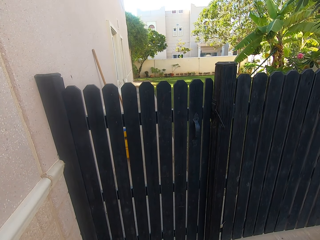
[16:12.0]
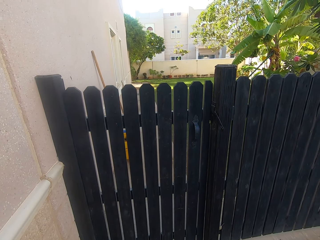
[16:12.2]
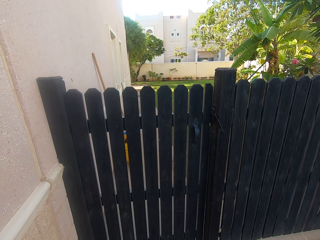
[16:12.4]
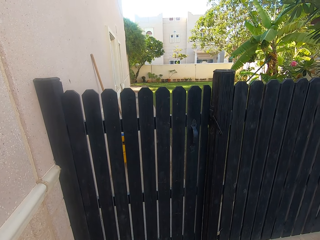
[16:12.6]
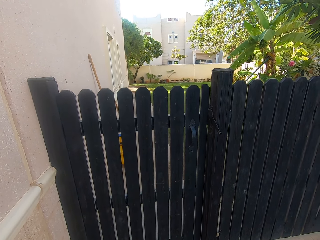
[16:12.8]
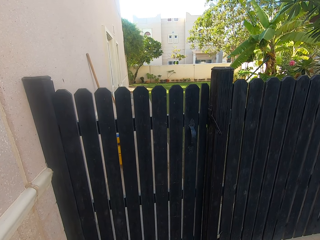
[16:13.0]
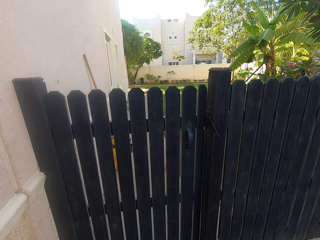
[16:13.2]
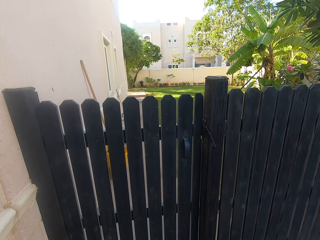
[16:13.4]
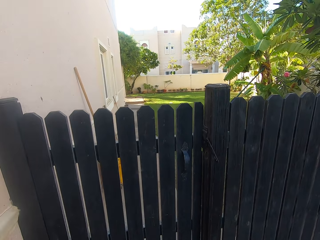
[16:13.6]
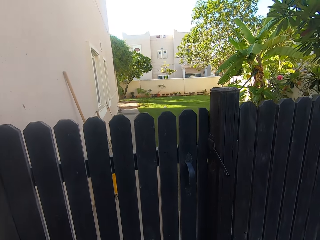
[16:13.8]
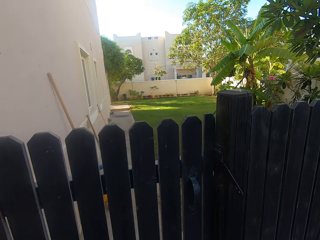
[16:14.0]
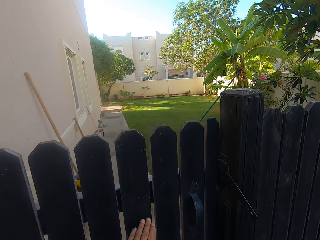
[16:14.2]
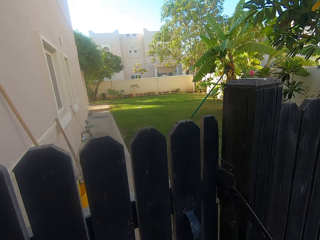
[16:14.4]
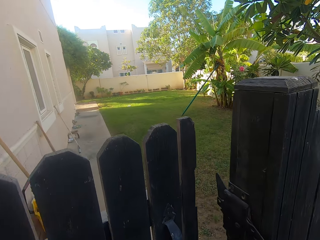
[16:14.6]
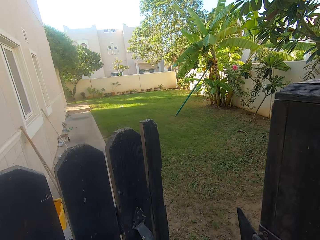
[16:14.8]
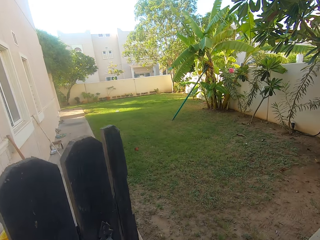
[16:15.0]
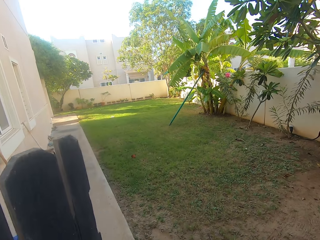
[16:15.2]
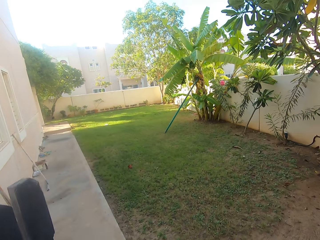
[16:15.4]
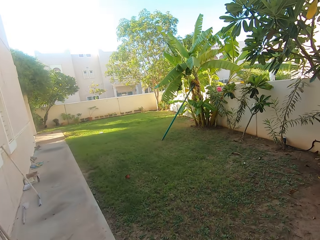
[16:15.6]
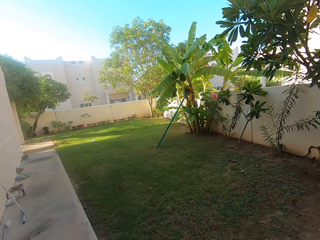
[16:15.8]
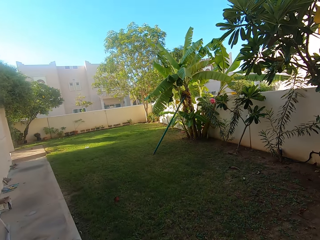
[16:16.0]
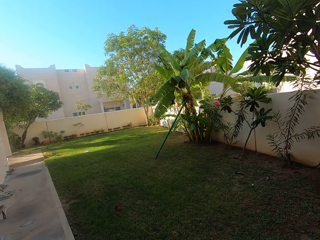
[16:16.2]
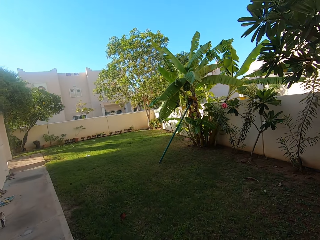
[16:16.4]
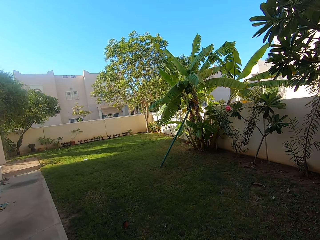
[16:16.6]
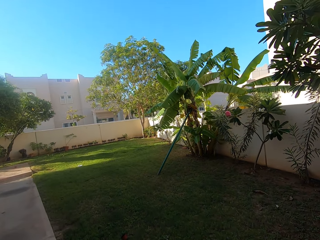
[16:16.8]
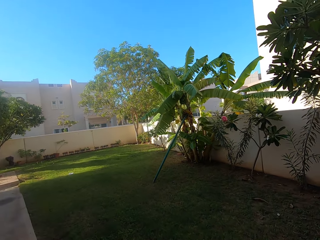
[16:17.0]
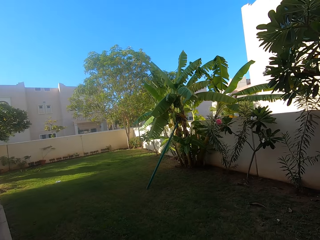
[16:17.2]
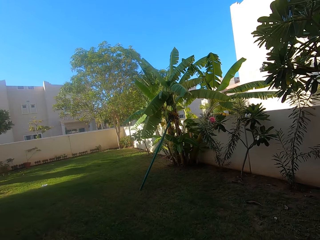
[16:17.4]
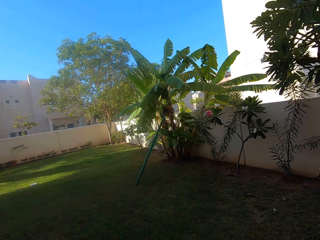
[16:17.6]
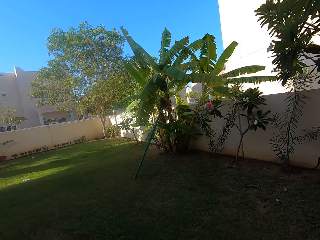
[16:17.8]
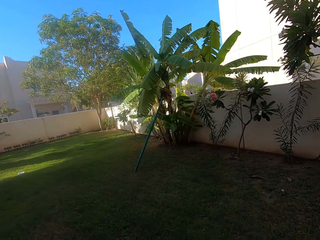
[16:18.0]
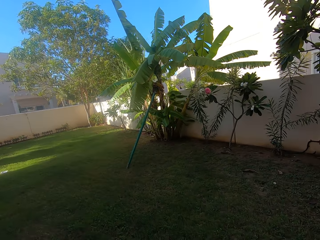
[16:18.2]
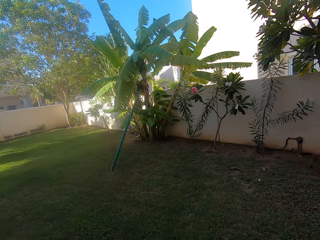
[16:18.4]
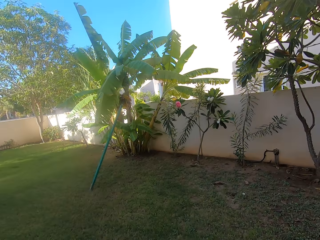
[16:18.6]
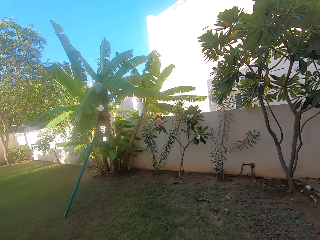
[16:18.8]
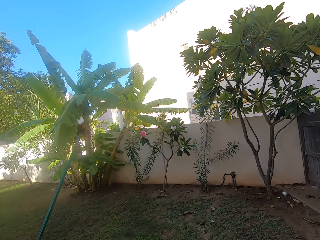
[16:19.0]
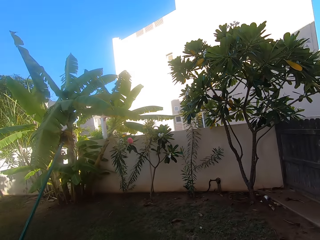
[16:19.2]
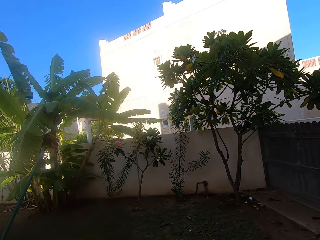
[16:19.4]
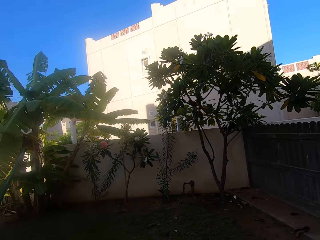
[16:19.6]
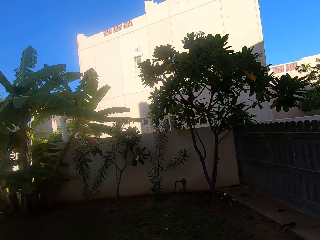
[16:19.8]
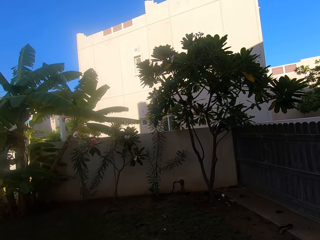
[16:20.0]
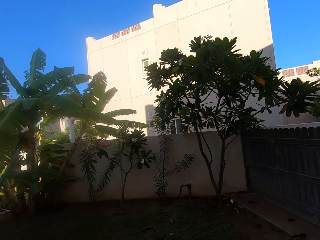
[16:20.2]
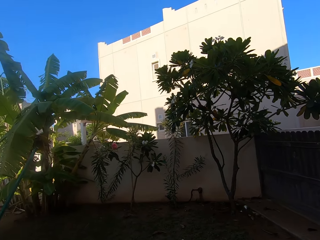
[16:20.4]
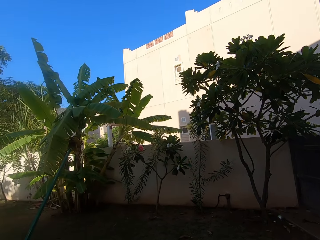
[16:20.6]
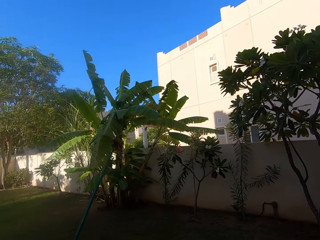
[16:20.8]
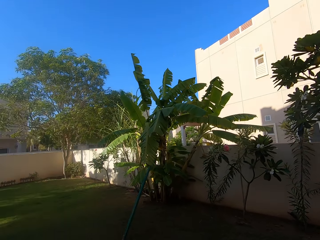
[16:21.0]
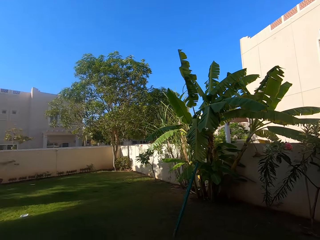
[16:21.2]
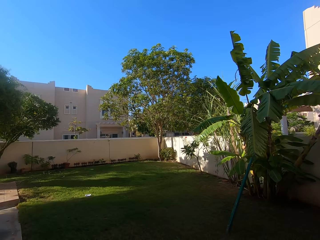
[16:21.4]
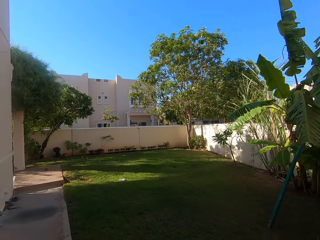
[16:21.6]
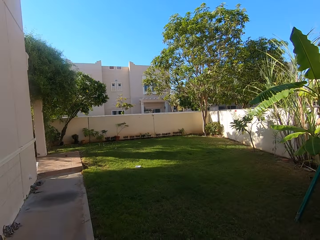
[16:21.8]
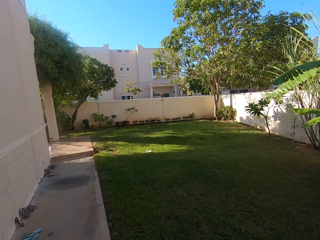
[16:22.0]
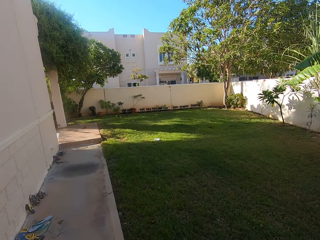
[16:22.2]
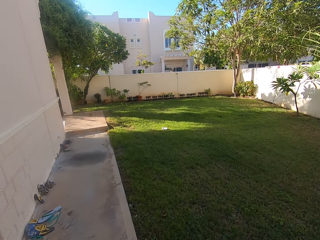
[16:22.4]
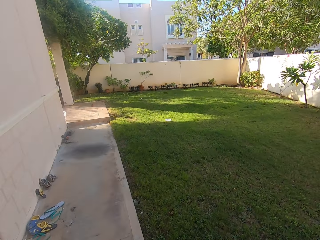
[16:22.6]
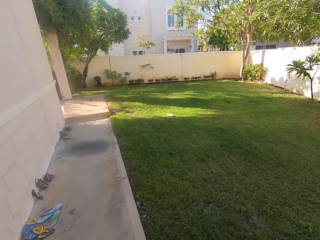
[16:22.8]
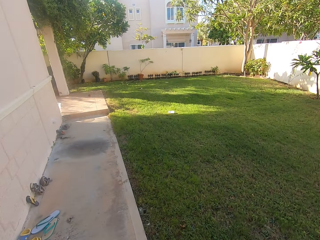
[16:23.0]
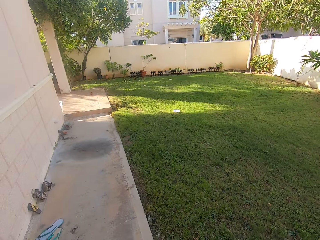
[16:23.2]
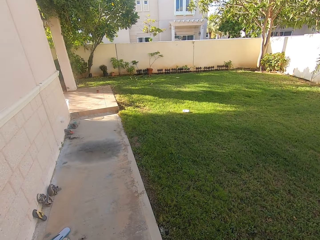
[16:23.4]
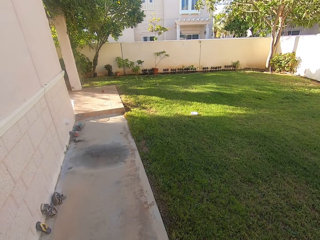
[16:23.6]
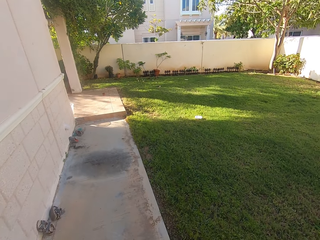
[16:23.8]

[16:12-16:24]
The camera wearer opens a wooden backyard gate. They walk into the backyard and walk along the backyard veranda.

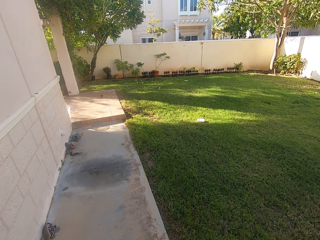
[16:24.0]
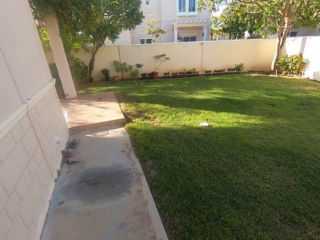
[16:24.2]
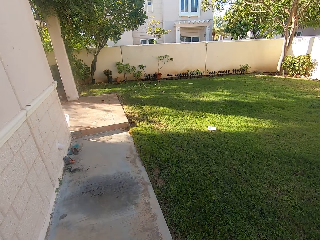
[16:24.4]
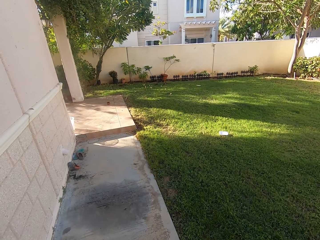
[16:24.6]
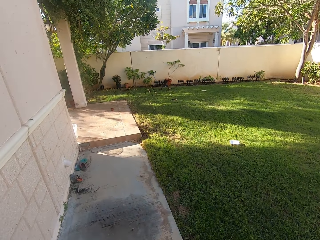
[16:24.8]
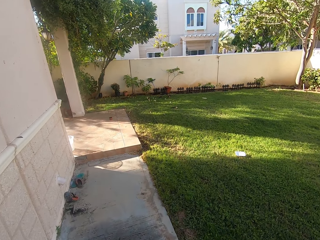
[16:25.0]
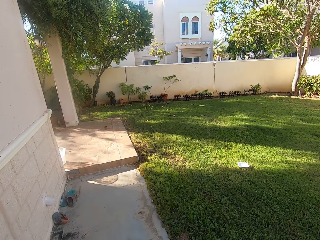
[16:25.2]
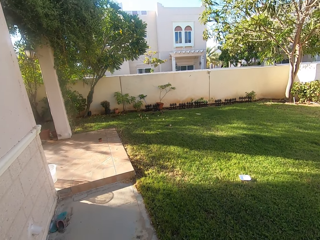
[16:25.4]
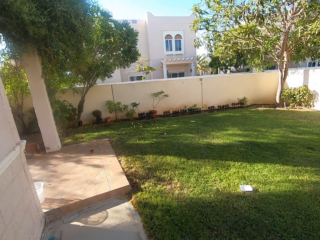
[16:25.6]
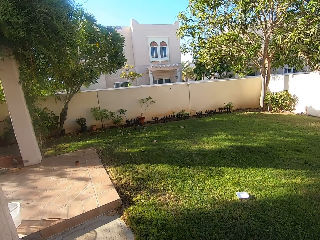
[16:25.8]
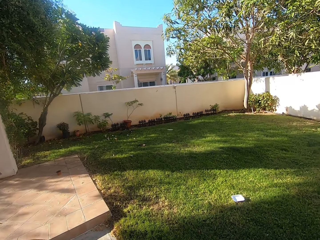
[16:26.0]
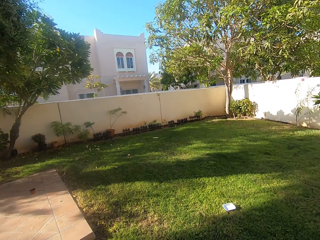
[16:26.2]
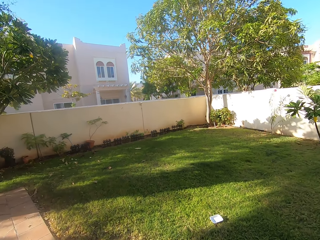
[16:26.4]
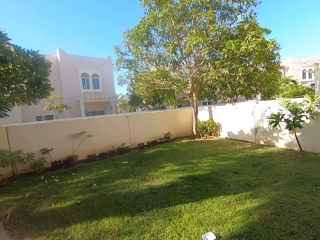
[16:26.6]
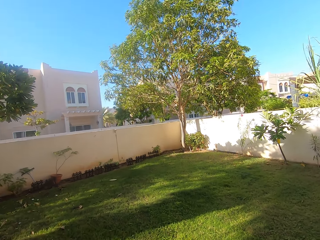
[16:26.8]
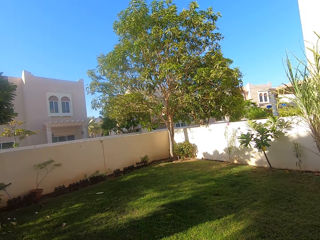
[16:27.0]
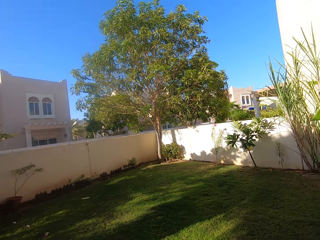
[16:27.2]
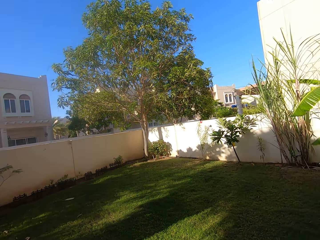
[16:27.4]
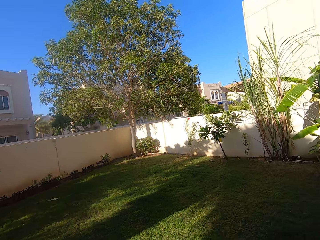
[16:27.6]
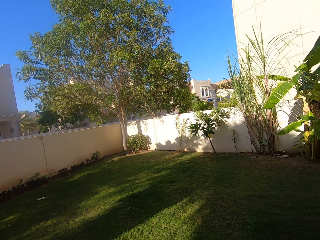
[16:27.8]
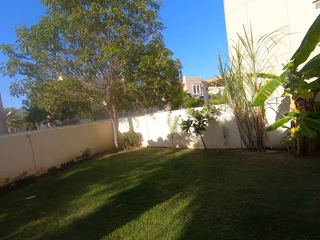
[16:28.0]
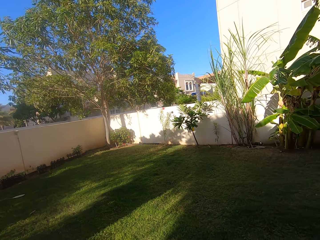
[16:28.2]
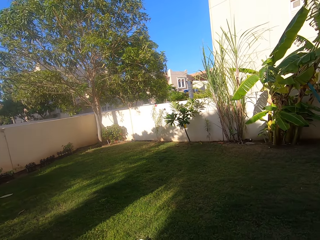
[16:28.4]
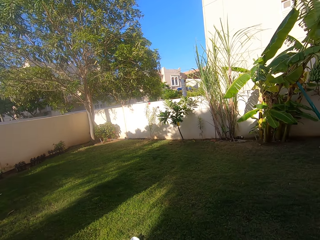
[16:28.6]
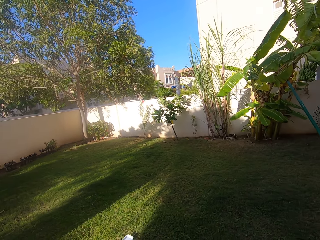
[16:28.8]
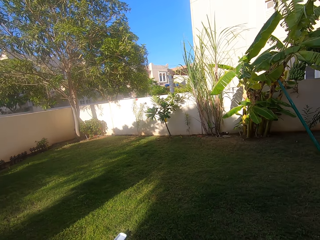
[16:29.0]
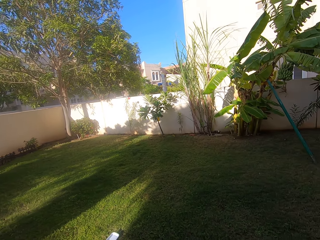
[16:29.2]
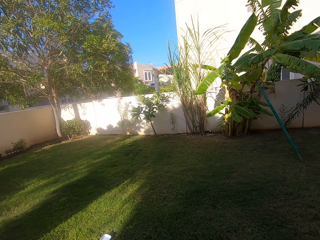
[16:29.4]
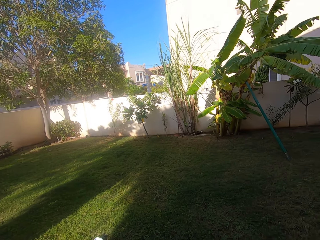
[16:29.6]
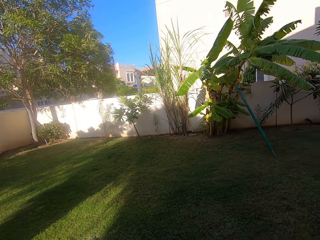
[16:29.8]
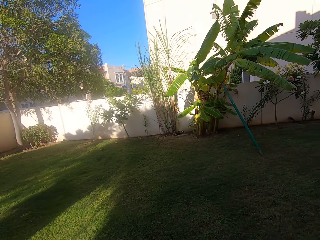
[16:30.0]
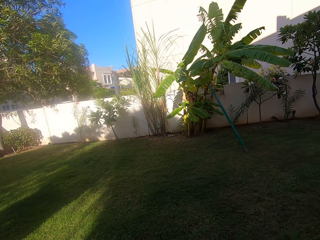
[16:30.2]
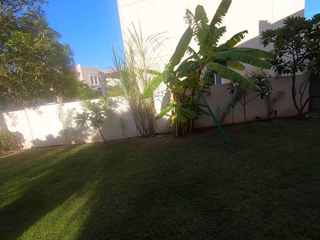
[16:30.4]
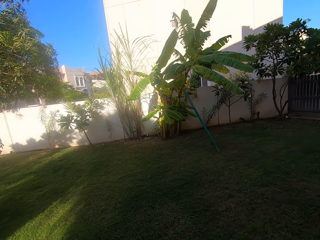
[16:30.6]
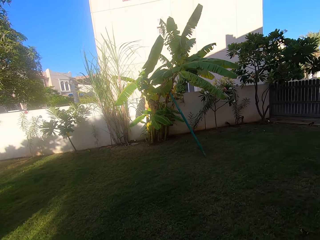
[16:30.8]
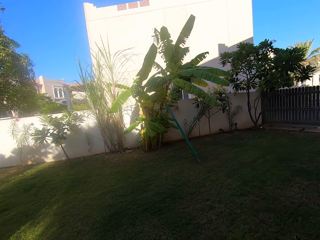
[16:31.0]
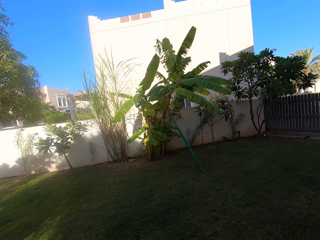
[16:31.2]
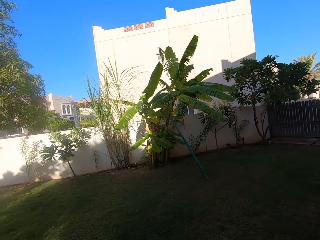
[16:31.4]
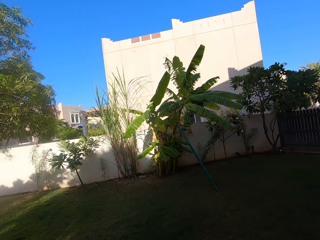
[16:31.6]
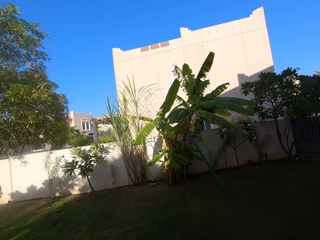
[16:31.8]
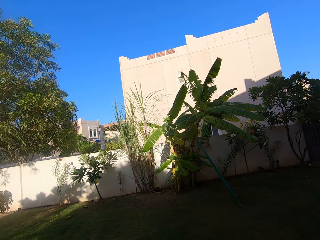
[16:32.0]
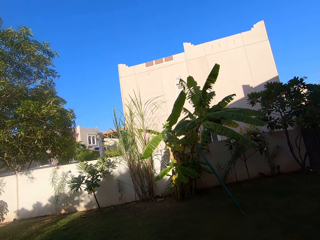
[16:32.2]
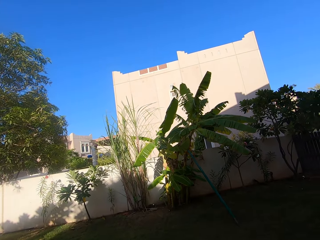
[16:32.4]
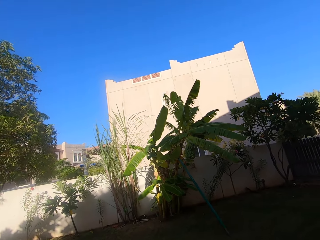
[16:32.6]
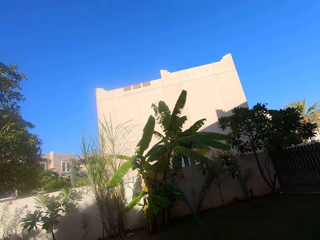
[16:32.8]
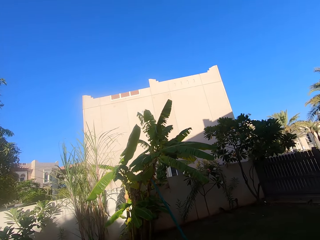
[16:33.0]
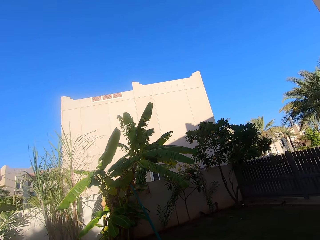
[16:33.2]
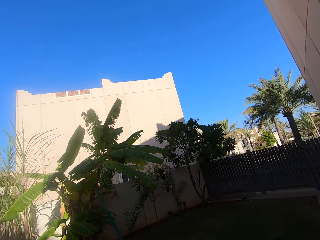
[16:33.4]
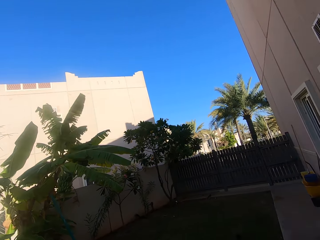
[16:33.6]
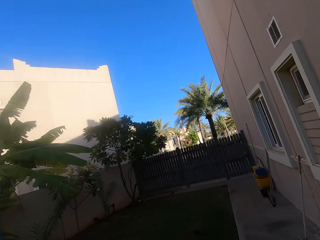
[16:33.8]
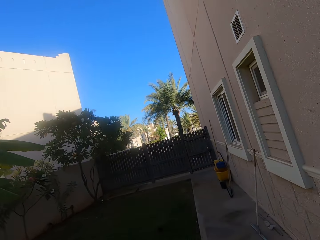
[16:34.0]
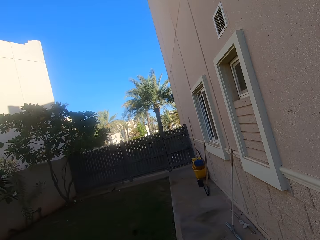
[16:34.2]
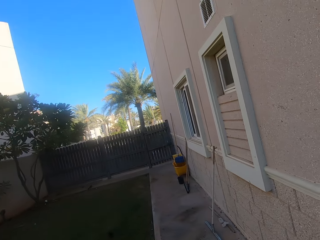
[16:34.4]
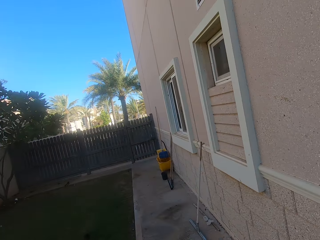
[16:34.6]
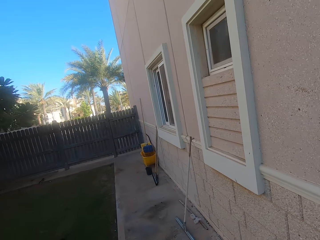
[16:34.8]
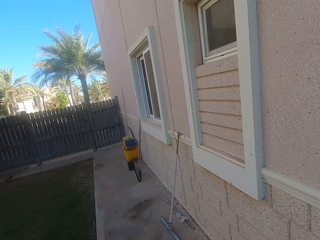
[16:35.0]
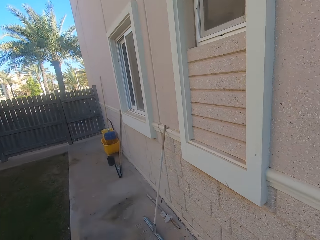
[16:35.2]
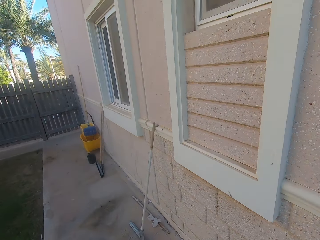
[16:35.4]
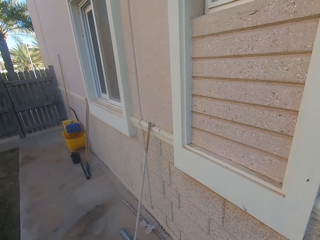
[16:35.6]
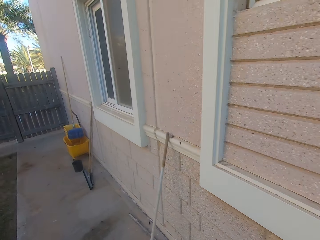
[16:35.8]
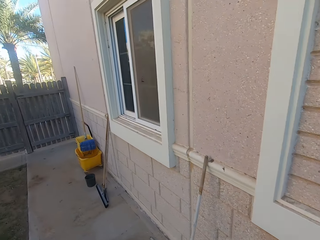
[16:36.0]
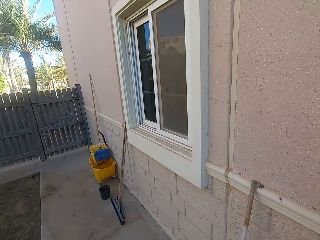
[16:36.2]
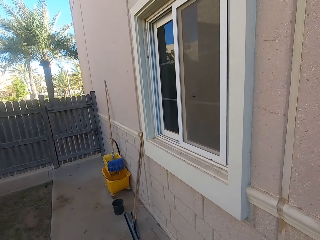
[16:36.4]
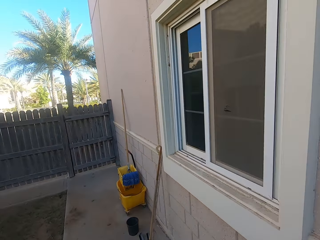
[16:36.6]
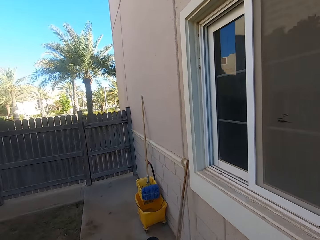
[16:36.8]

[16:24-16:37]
The camera wearer looks around the backyard.
